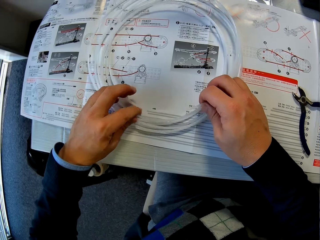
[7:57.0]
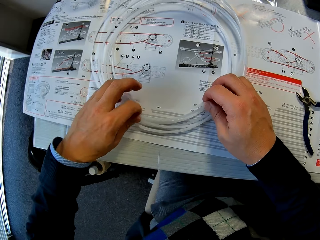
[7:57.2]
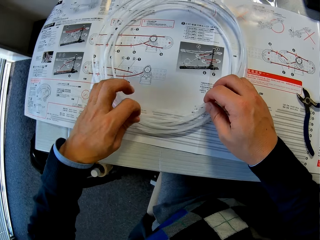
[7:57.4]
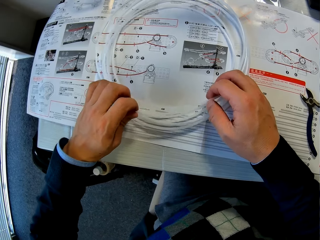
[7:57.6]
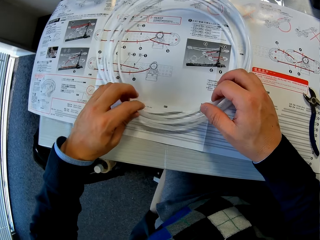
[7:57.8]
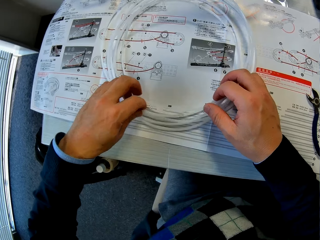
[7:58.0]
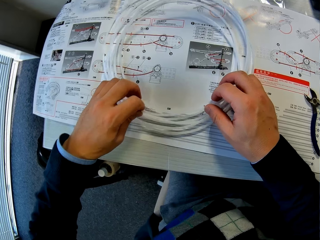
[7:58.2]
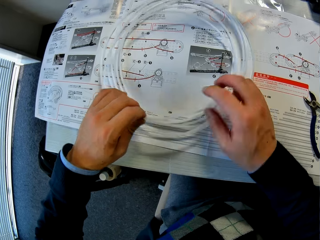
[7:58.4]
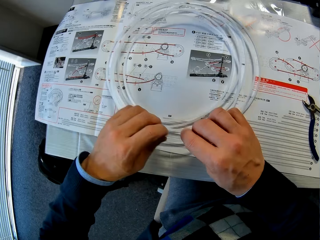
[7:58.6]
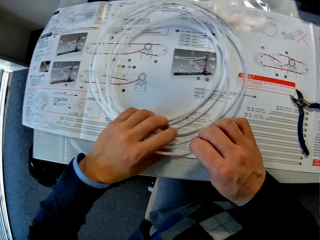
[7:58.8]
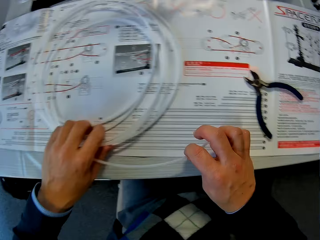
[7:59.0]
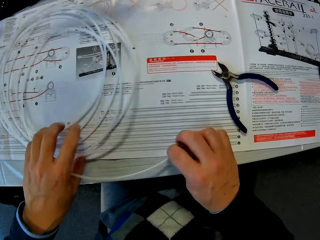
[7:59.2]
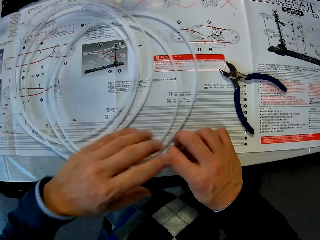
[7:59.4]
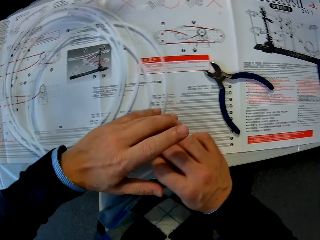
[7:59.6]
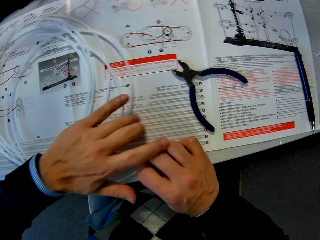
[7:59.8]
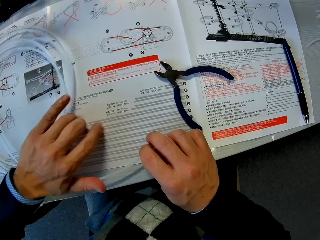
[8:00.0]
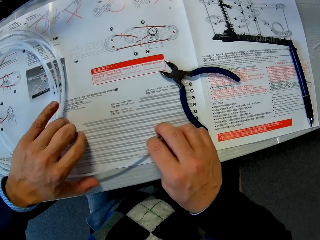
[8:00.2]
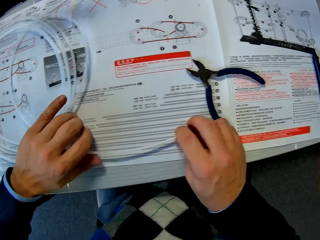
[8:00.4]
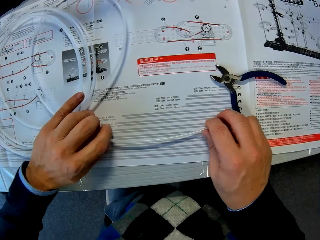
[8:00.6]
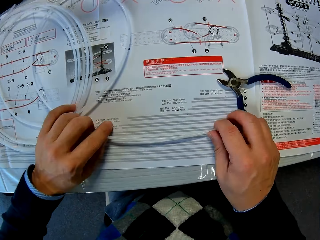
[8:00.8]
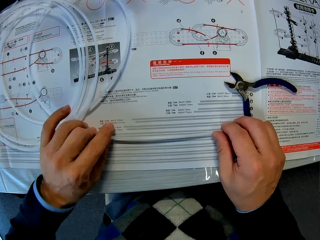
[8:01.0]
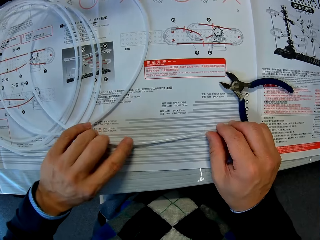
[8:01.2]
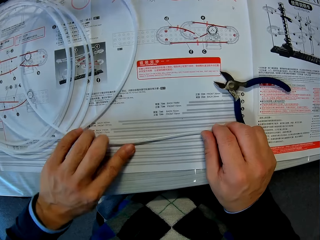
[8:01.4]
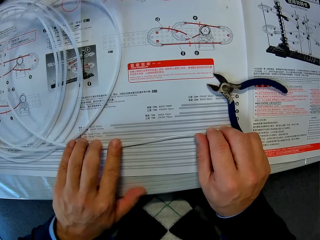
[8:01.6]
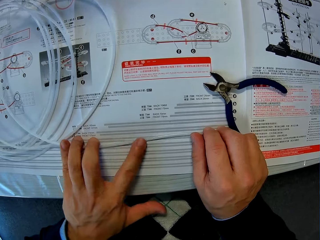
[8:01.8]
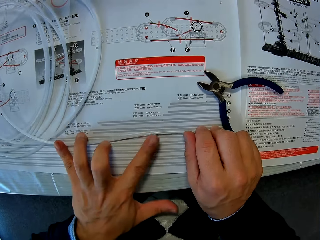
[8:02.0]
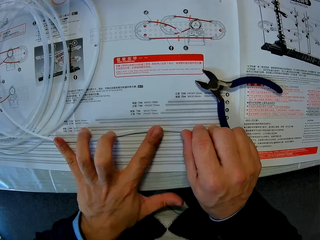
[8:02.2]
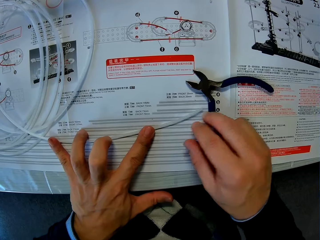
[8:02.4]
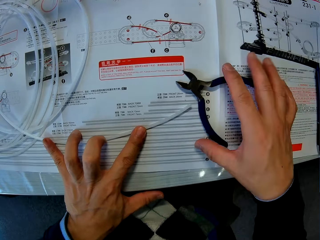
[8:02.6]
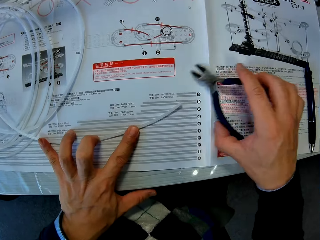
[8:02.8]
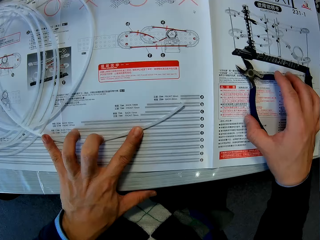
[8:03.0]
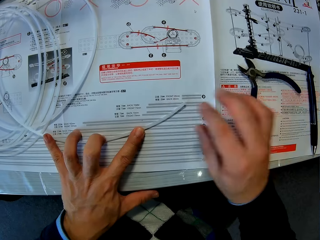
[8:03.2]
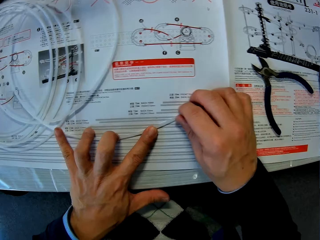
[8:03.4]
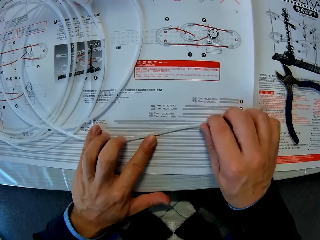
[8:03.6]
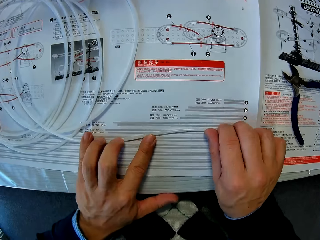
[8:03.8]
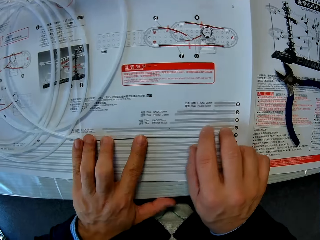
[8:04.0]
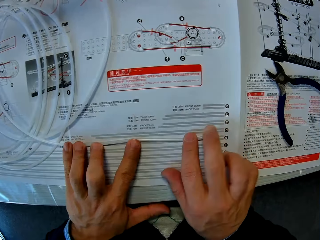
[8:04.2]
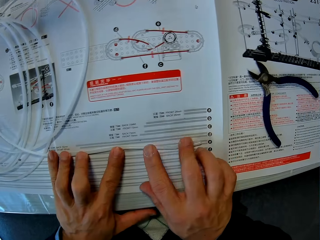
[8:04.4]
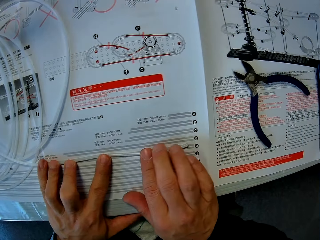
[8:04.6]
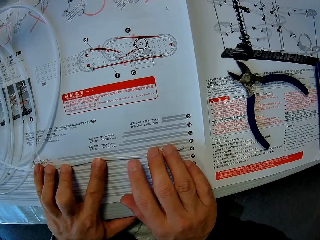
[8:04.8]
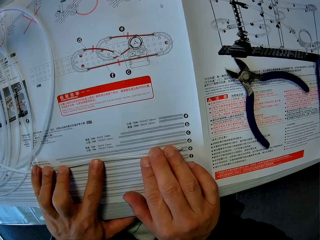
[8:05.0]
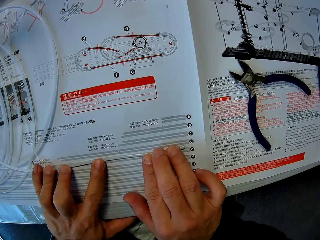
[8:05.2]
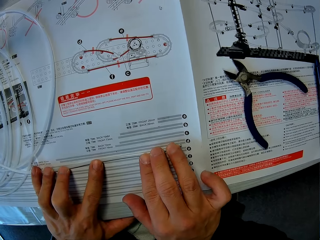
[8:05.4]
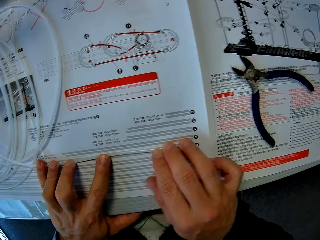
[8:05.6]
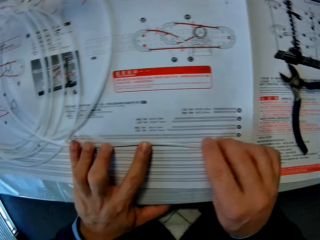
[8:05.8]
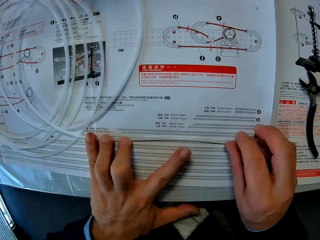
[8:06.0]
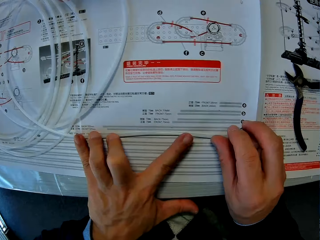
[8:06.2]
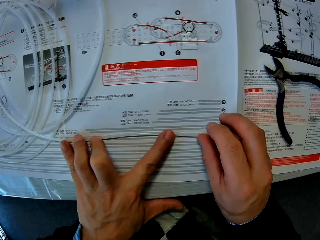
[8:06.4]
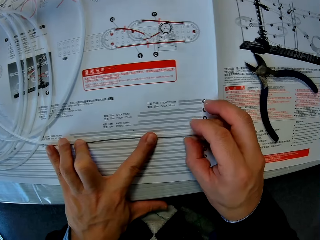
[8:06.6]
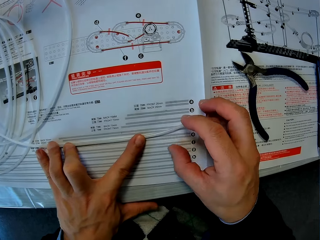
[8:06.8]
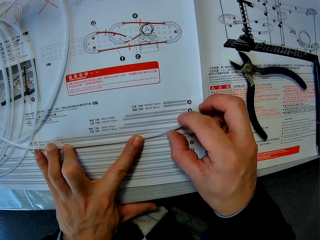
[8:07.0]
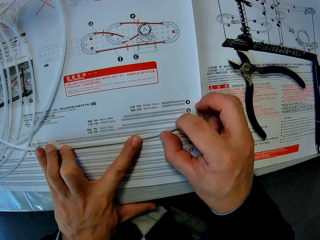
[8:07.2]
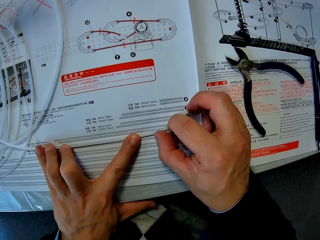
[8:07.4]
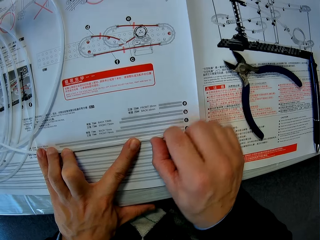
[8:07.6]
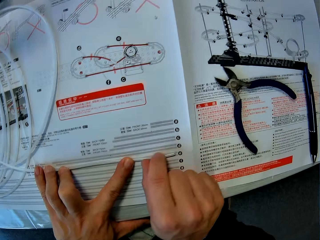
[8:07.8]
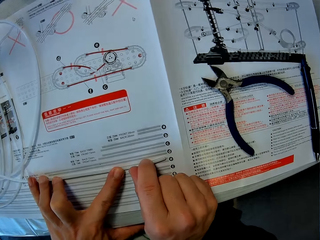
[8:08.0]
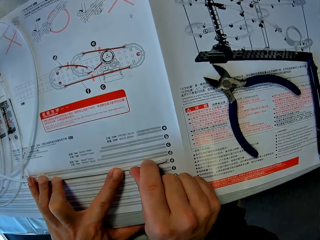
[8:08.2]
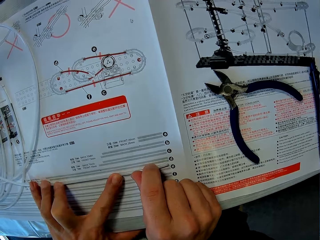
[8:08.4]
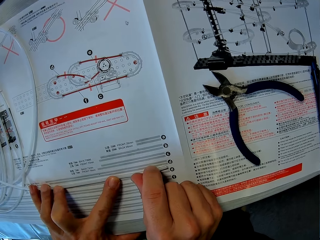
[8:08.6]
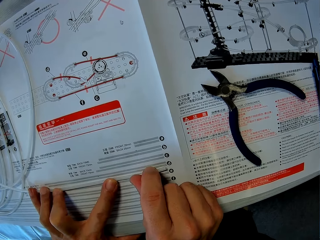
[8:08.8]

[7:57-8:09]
The camera wearer moves the pliers aside. They hold the cable in place.

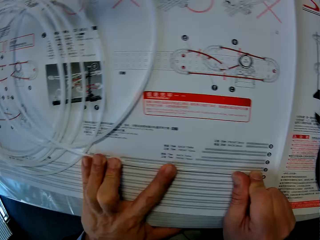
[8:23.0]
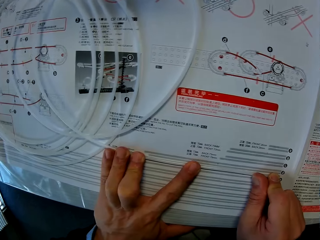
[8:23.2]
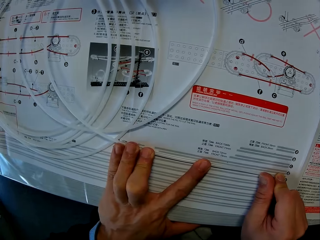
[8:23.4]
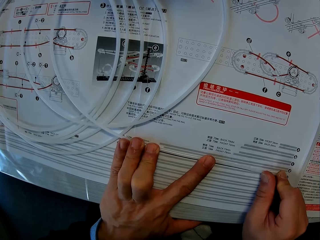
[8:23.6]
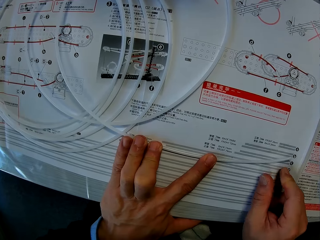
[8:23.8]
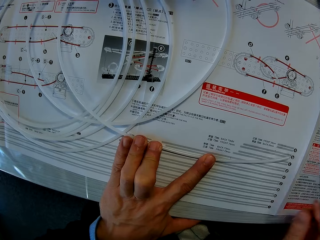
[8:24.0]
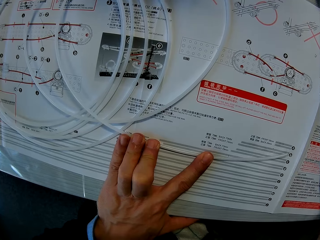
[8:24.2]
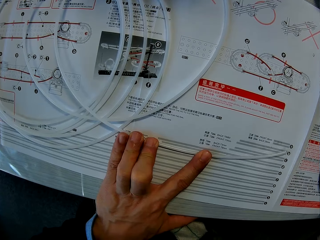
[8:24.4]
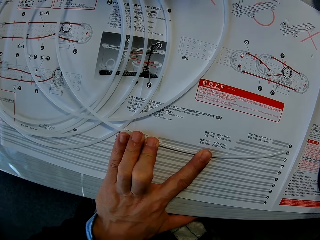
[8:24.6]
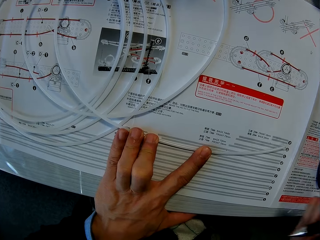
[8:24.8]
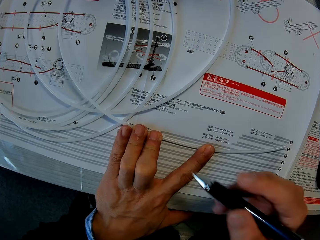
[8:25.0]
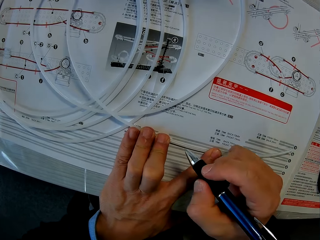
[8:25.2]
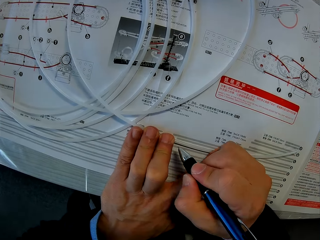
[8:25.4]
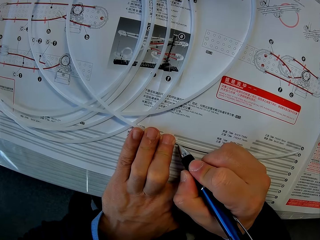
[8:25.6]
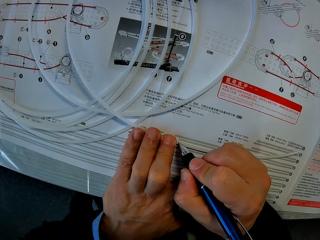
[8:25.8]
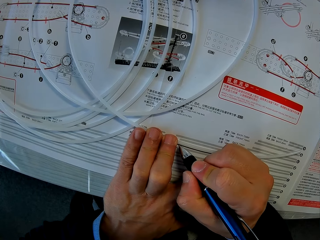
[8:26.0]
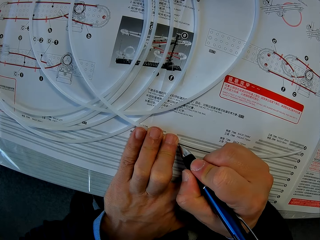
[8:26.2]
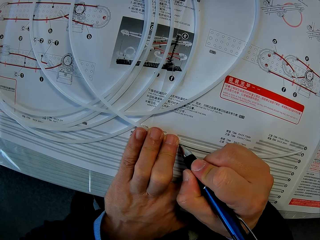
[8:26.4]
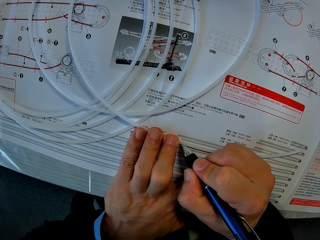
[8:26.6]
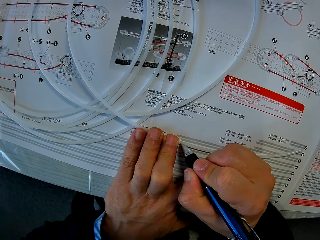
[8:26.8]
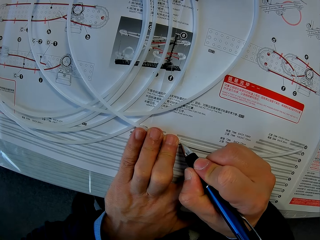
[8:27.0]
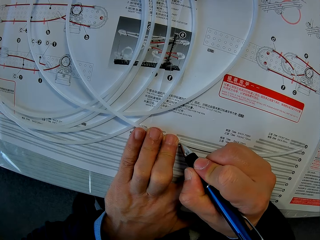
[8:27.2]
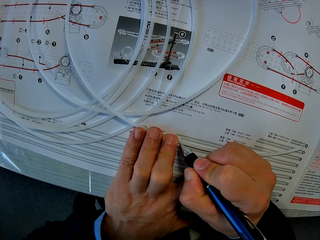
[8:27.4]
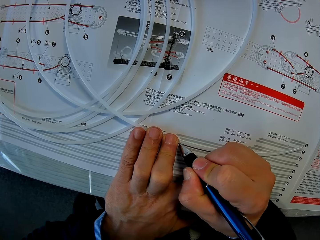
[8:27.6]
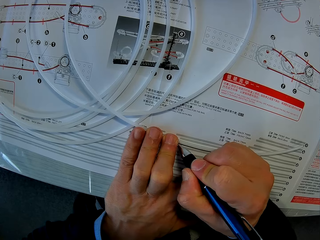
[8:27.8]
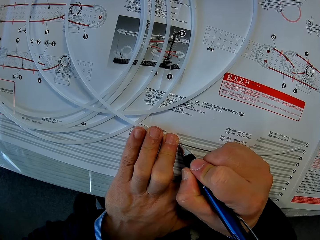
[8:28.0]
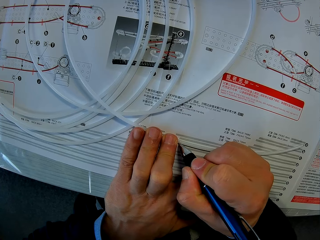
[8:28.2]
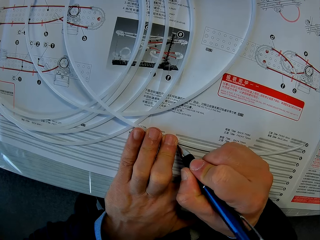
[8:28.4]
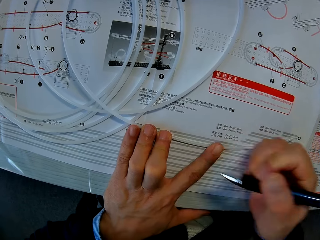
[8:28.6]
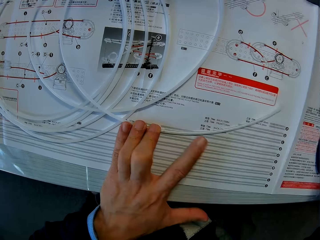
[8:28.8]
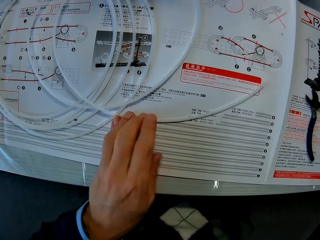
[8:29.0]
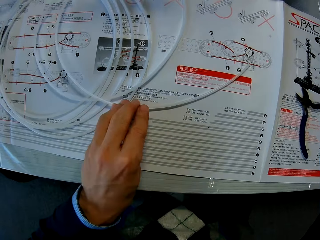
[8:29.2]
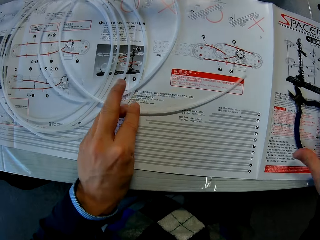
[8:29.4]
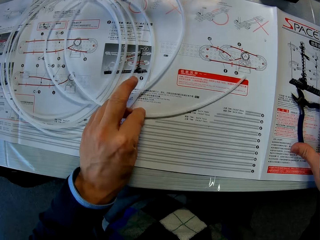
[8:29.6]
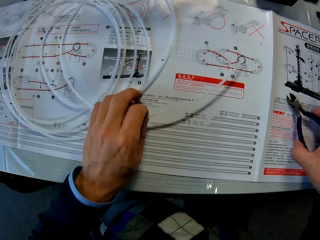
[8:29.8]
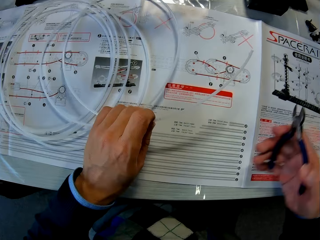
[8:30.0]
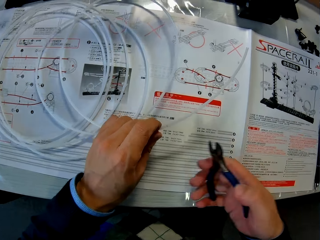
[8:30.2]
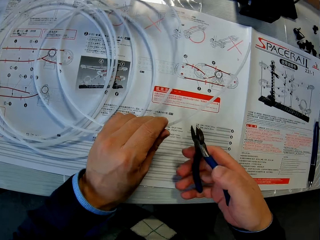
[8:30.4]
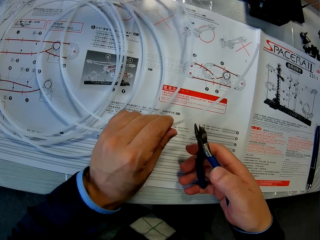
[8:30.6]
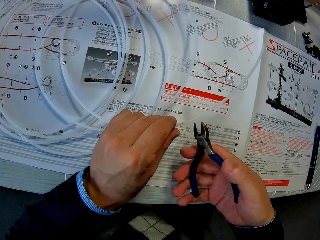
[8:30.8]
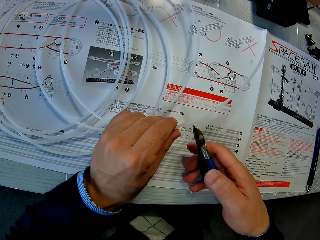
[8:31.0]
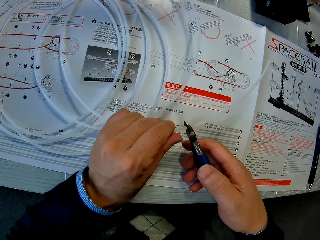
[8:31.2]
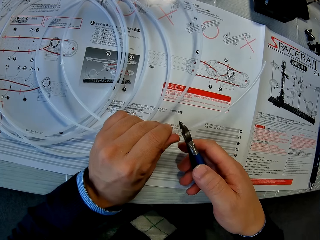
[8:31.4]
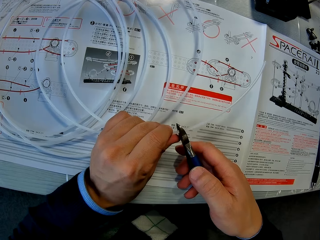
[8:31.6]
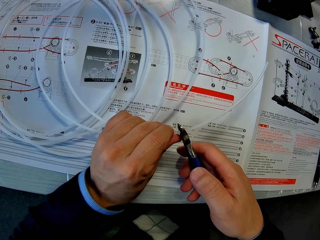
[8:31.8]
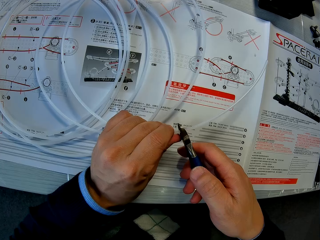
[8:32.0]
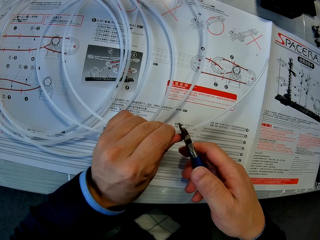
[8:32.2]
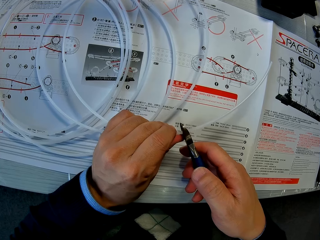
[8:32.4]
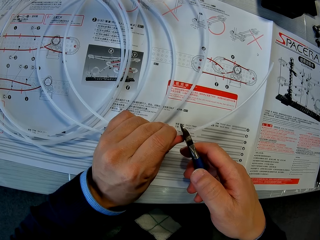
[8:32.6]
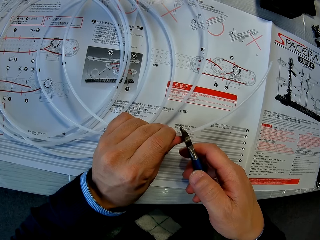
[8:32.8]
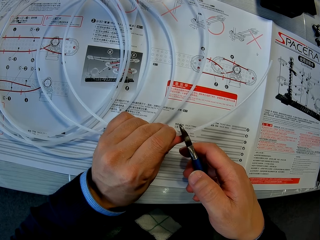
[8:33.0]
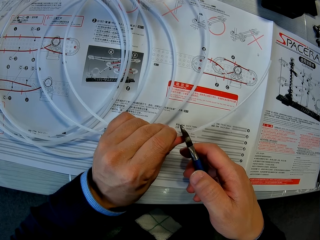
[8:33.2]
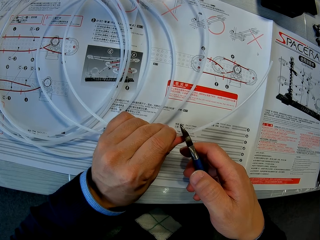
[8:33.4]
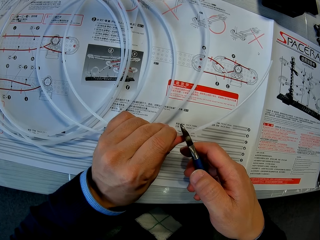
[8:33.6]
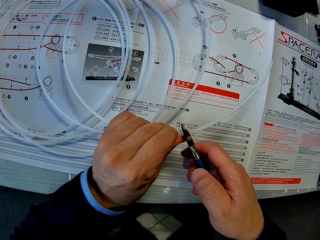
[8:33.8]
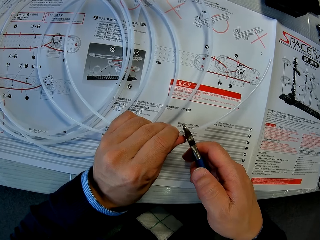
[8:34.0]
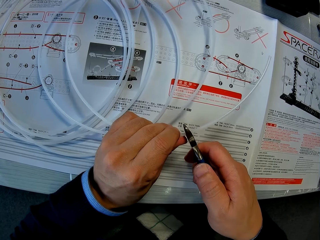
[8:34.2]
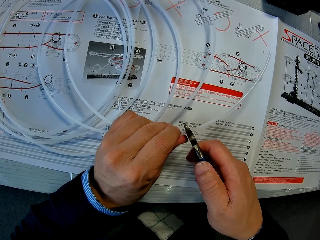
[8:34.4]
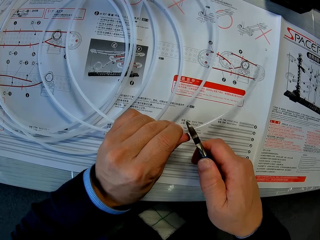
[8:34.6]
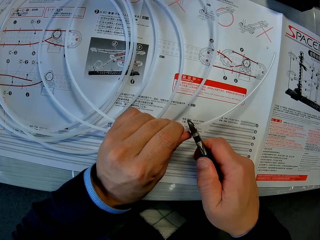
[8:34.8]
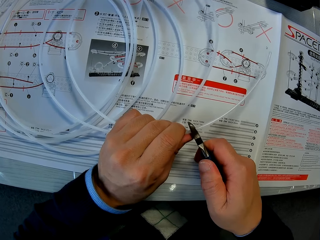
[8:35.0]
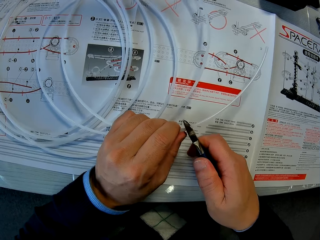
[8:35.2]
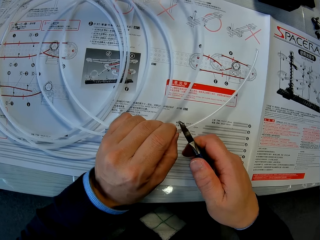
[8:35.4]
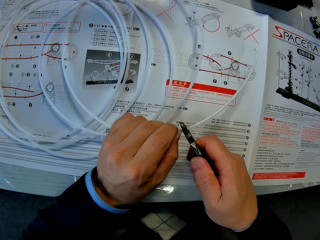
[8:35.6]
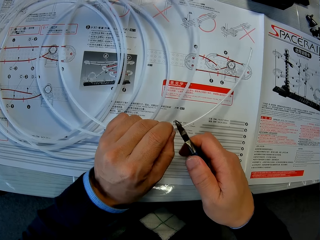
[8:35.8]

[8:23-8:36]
The camera wearer picks up a pen. They mark the cable with the pen. They put down the pen. They pick up the pliers. They cut the cable with the pliers.
